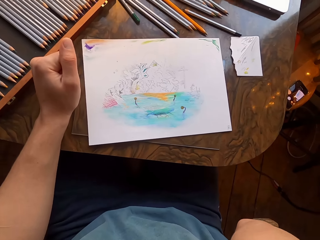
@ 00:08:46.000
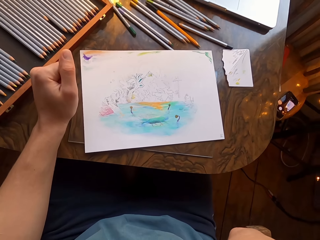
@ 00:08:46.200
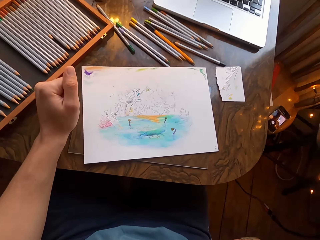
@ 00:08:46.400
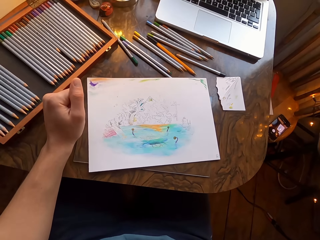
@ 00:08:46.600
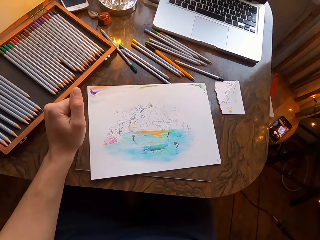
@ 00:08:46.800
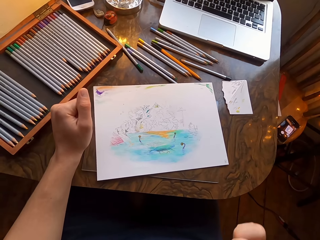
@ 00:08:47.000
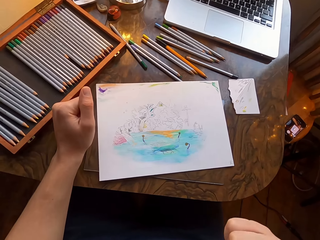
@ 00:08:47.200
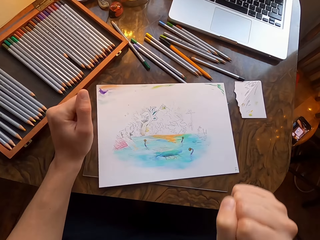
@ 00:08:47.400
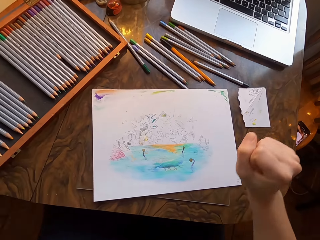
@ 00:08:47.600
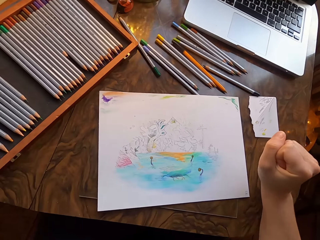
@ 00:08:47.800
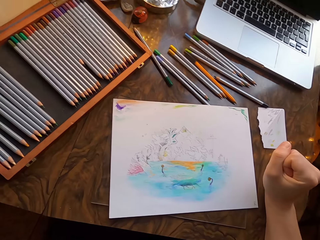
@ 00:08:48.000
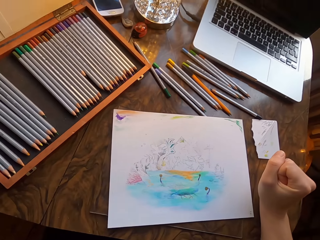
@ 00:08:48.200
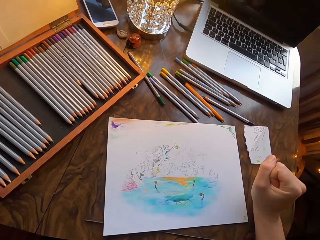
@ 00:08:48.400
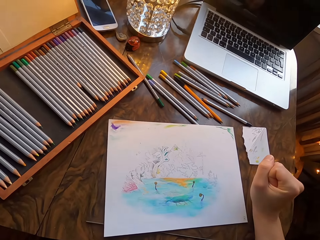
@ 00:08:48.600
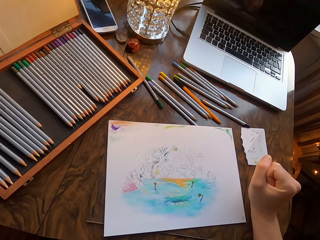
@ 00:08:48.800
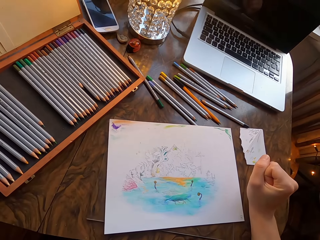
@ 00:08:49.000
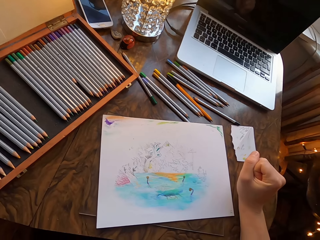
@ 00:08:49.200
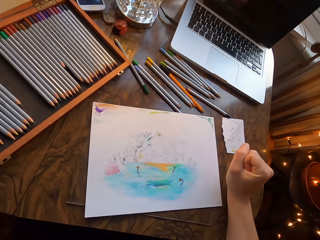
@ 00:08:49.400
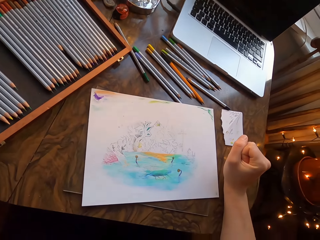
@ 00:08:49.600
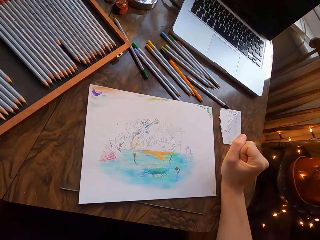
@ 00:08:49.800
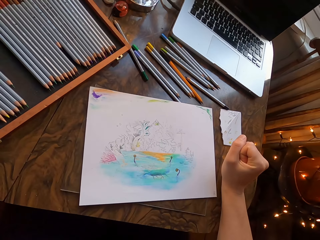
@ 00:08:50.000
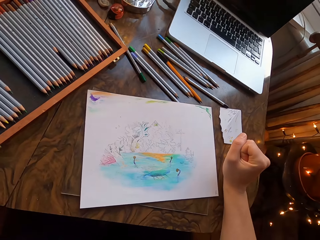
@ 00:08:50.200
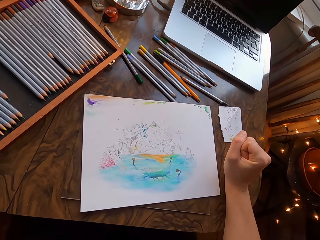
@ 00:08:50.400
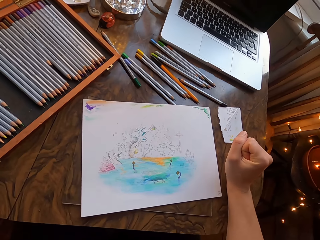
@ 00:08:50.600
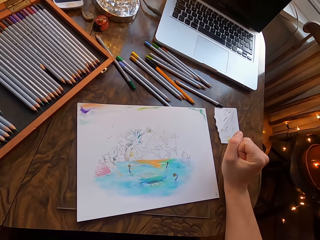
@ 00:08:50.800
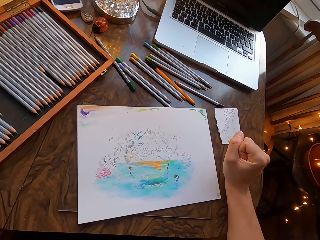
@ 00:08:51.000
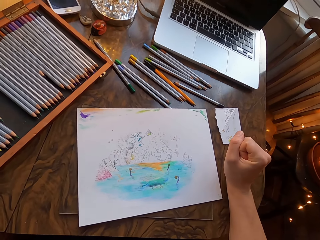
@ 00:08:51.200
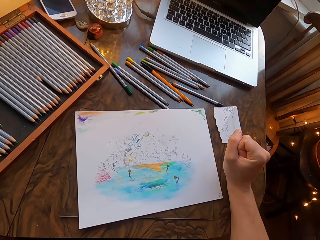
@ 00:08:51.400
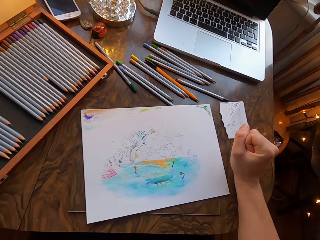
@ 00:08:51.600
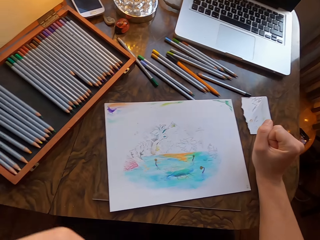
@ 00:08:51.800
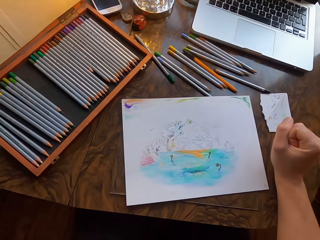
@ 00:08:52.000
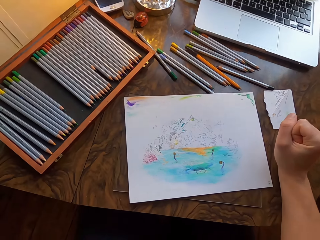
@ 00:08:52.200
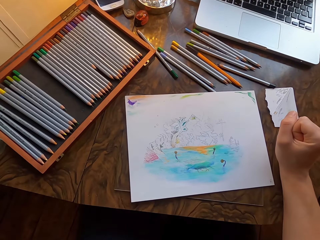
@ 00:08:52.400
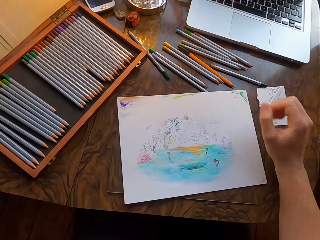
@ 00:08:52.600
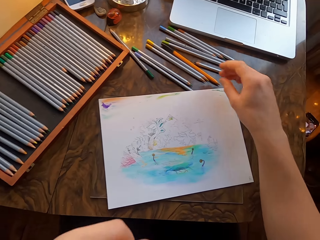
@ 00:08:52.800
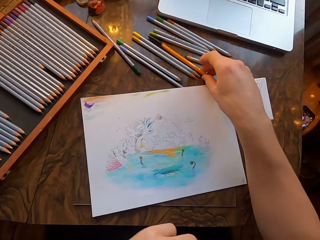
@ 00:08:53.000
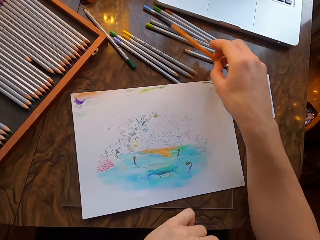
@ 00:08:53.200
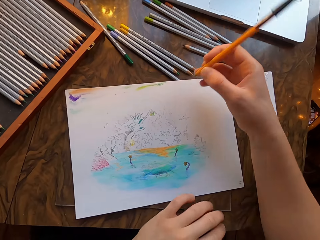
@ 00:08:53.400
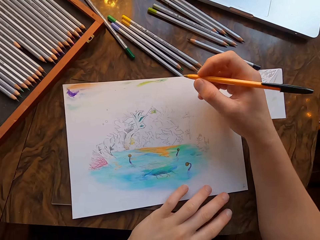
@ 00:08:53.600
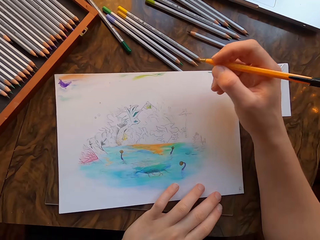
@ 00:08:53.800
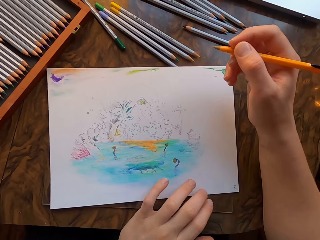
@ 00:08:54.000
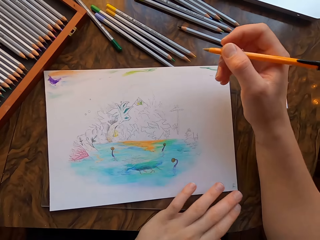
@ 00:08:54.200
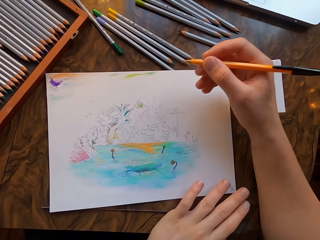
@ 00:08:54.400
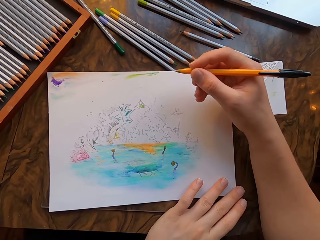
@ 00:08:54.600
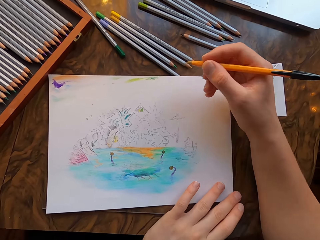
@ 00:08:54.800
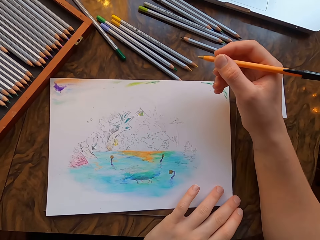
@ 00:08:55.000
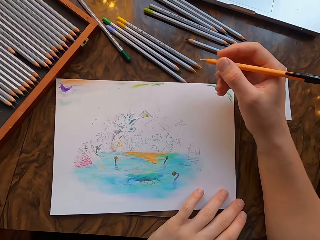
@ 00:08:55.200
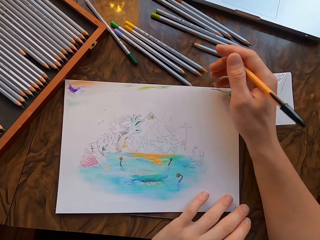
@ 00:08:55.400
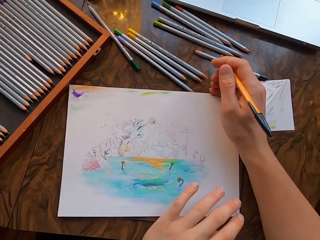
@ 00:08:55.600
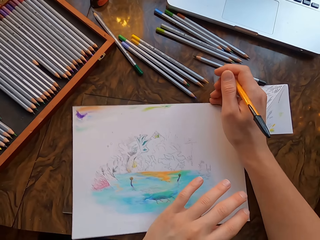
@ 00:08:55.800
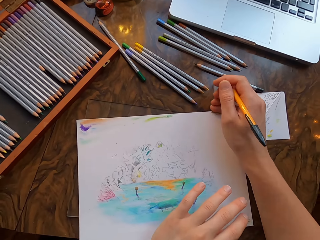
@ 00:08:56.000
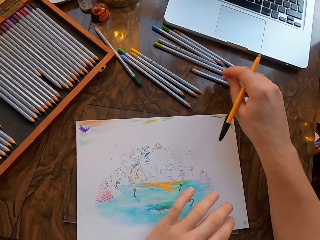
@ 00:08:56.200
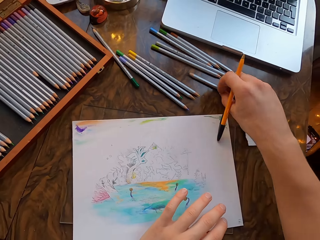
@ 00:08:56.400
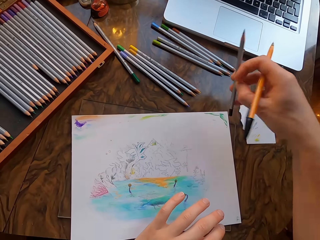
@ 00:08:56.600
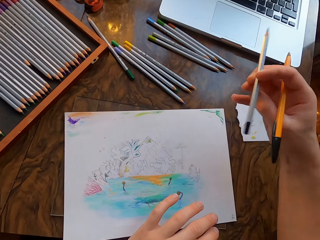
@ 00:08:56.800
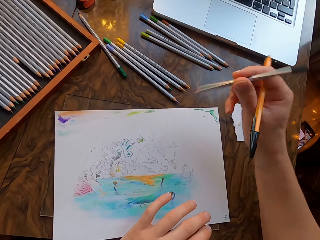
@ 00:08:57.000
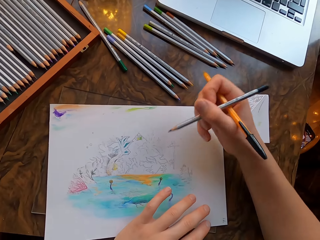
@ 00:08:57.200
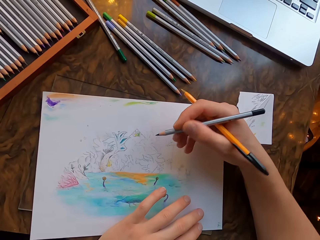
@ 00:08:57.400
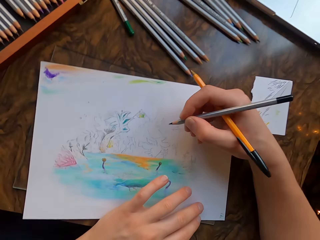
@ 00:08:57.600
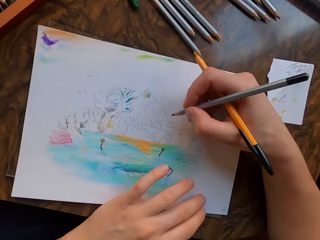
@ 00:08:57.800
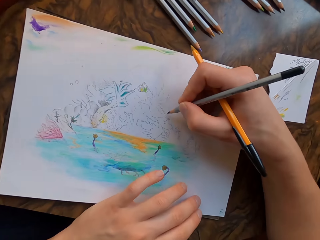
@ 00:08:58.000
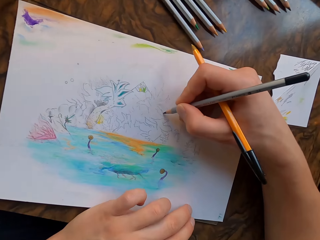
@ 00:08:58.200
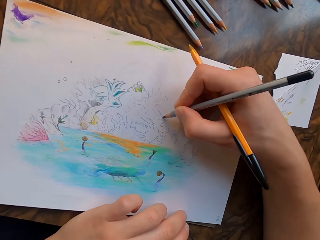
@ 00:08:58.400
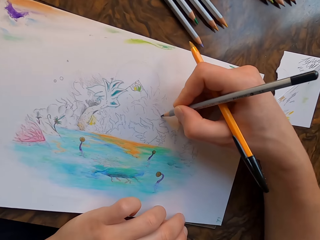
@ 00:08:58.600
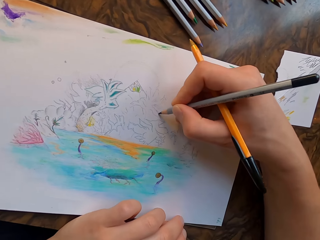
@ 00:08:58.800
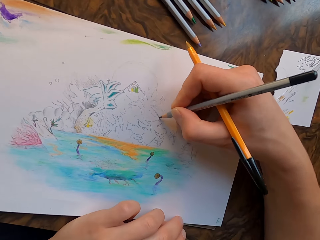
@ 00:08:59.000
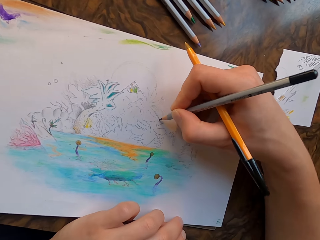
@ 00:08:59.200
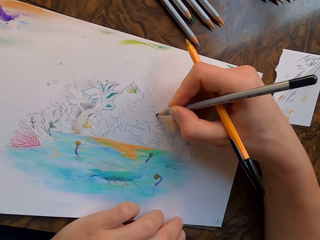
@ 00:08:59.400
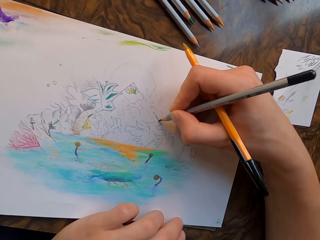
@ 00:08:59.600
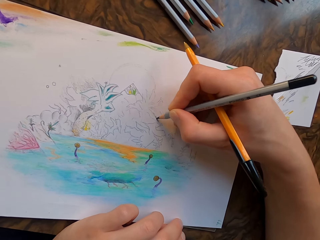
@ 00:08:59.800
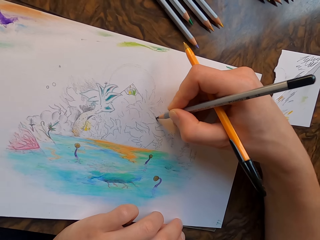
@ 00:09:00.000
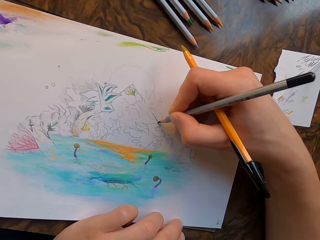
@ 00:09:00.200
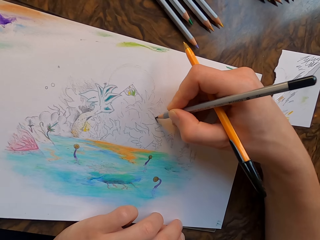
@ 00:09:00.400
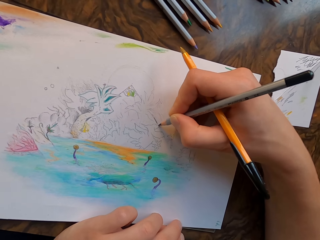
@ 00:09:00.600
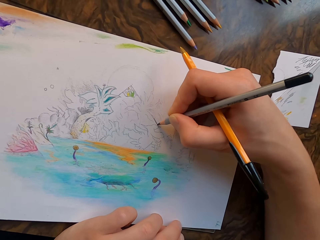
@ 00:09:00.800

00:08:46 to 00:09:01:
The camera wearer raises his left hand and rests his right hand on the table. He picks up the pen on the table. He holds the drawing paper with his left hand and moves the drawing paper with his left hand. He picks up the pencil on the table. He colors on the drawing paper with the pencil in his hand.

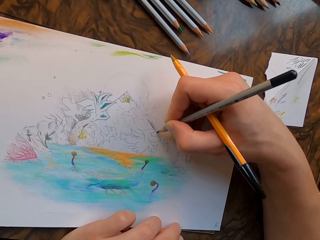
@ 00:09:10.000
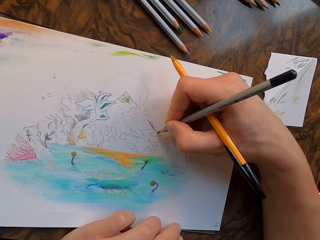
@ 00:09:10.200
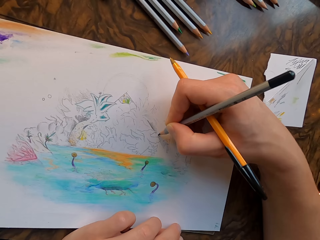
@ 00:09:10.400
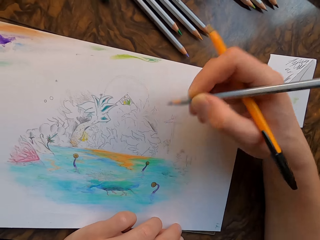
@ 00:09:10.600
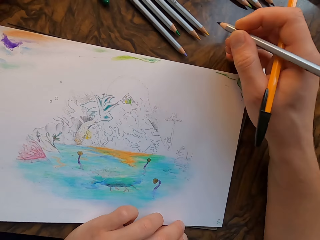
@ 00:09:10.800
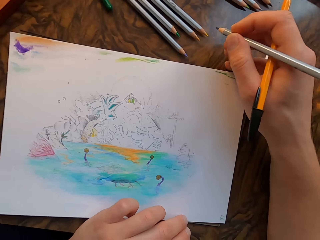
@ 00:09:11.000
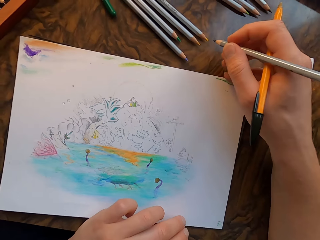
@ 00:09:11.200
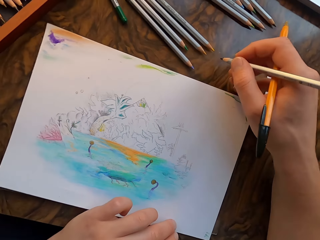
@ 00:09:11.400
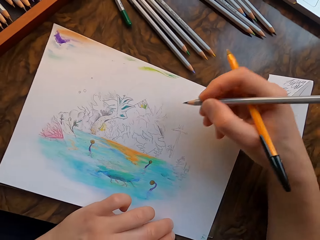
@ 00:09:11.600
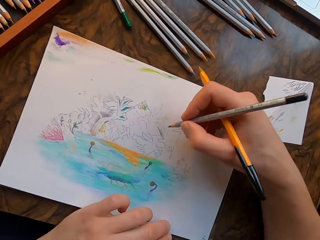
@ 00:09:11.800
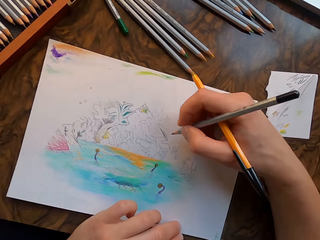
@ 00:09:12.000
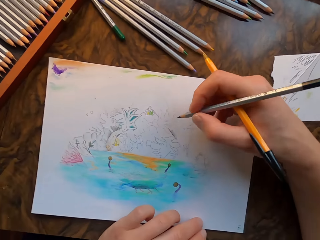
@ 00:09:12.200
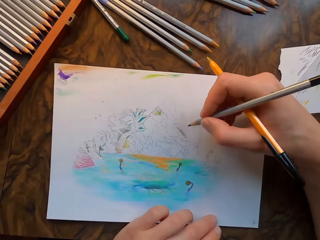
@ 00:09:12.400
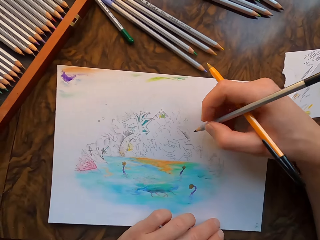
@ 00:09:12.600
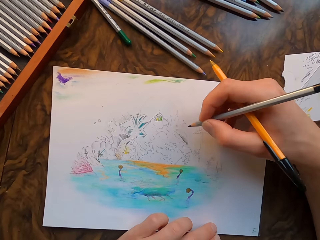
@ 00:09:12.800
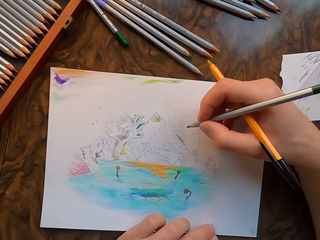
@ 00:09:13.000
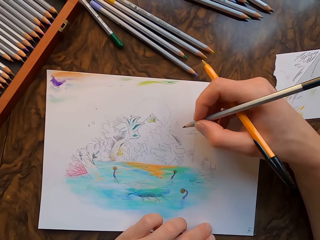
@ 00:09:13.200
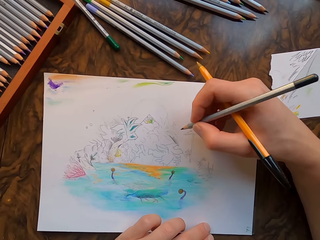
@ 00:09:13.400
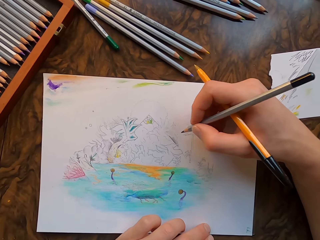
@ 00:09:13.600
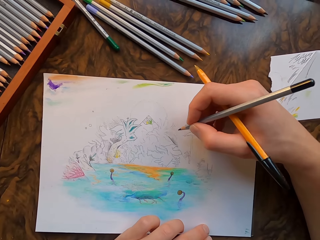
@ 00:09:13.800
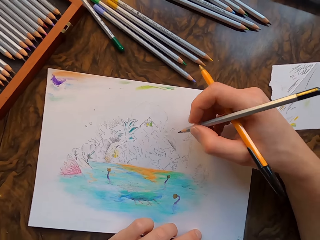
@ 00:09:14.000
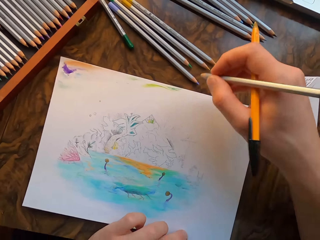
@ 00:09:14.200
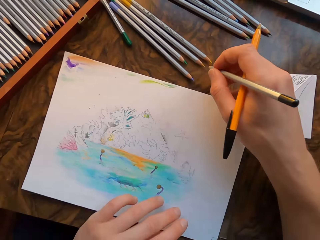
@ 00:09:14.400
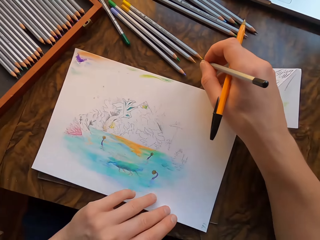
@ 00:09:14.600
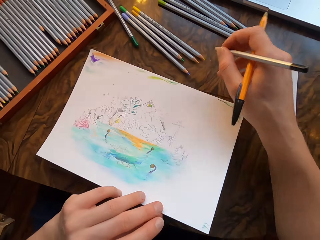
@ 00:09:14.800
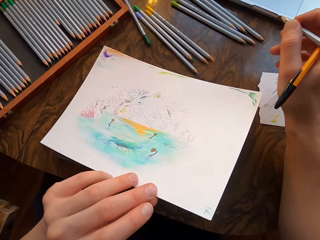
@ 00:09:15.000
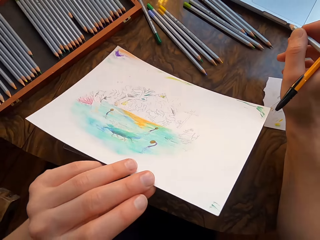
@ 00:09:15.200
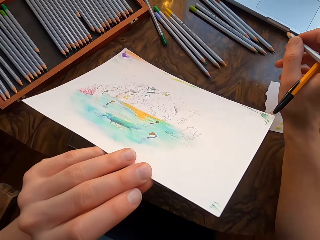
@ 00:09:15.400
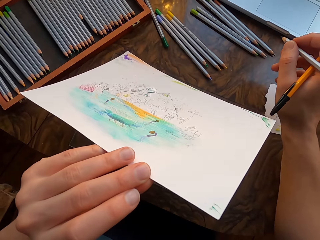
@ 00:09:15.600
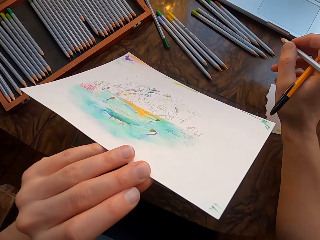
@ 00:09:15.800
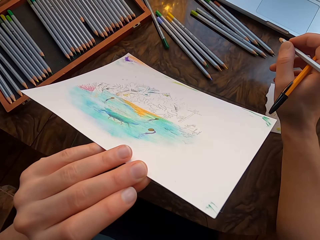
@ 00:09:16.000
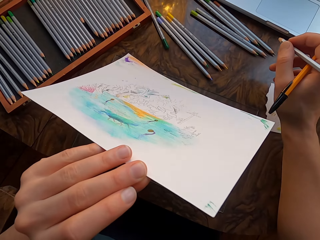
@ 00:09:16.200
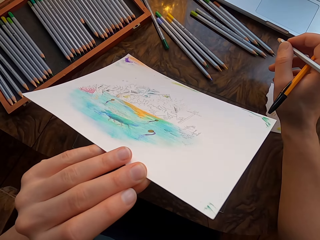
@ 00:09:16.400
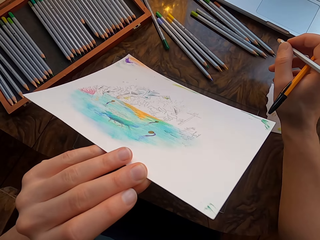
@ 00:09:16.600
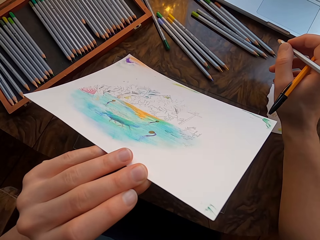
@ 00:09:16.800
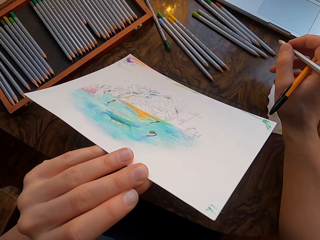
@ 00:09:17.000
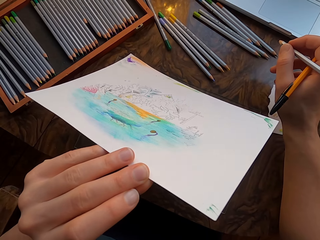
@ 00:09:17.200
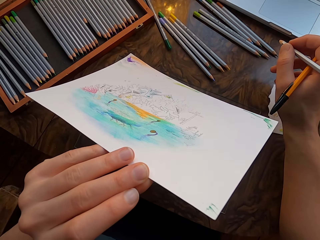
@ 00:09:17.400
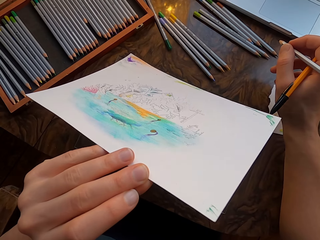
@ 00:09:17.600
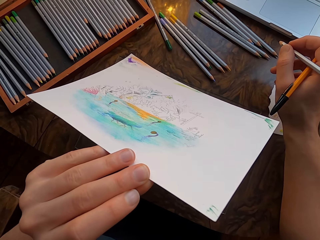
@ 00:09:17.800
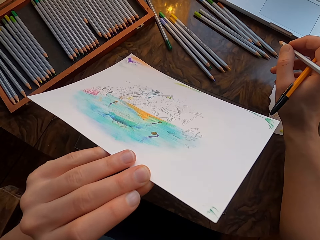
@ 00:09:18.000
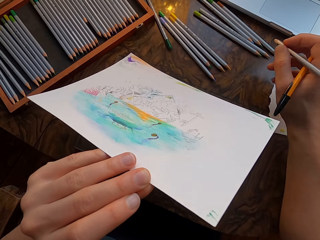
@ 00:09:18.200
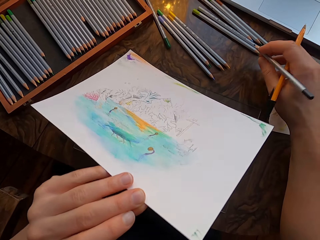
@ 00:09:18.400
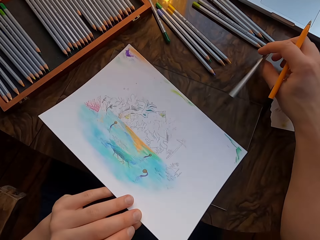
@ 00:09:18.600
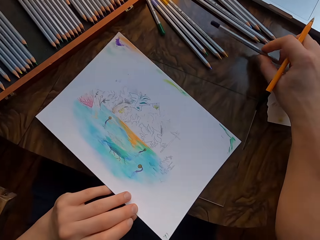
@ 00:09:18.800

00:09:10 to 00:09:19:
The camera wearer moves the paper with his hands. He moves the pencil. He lifts the paper.
